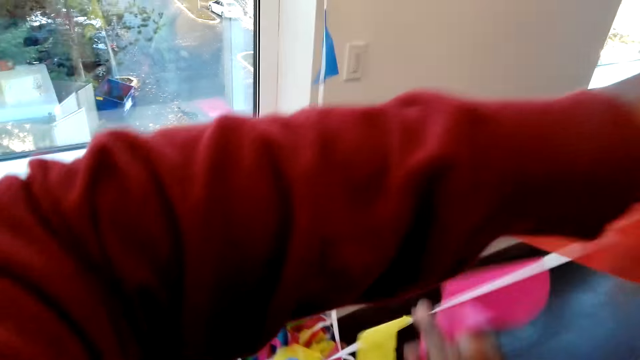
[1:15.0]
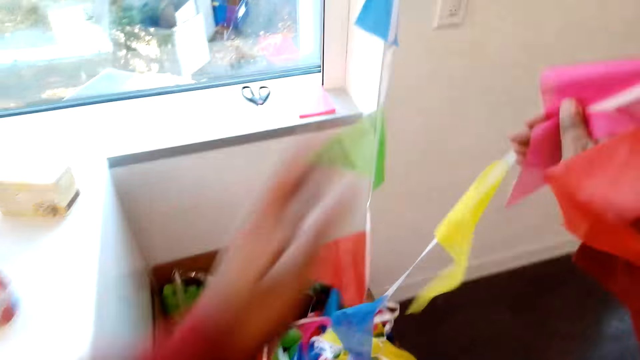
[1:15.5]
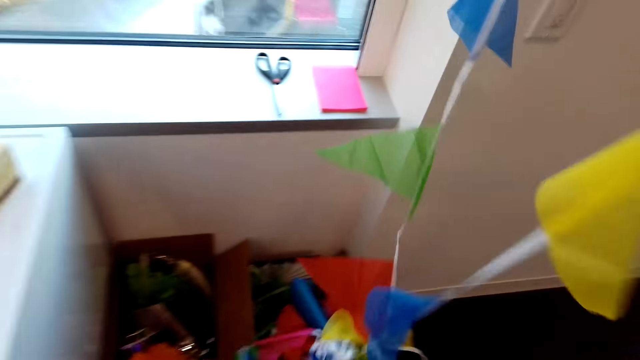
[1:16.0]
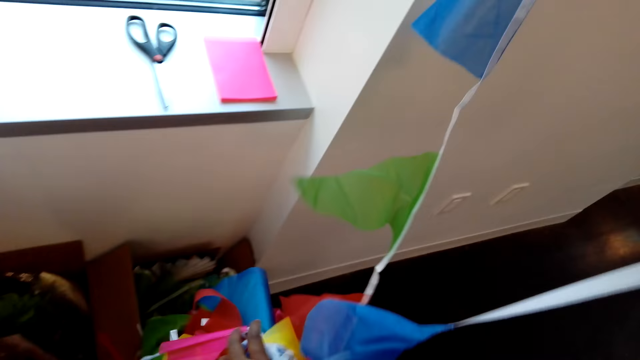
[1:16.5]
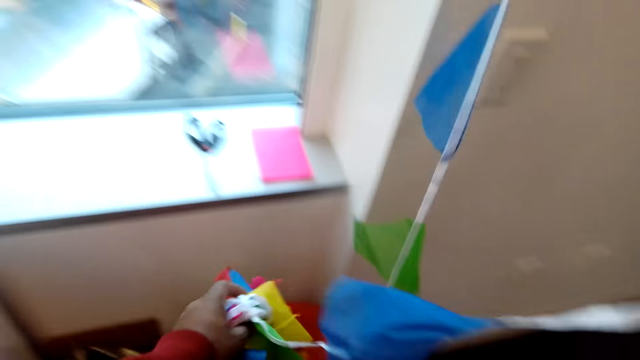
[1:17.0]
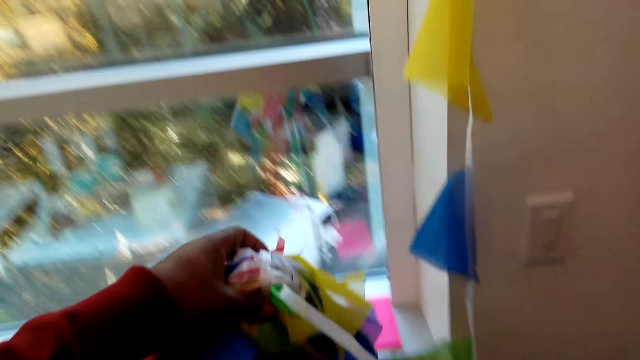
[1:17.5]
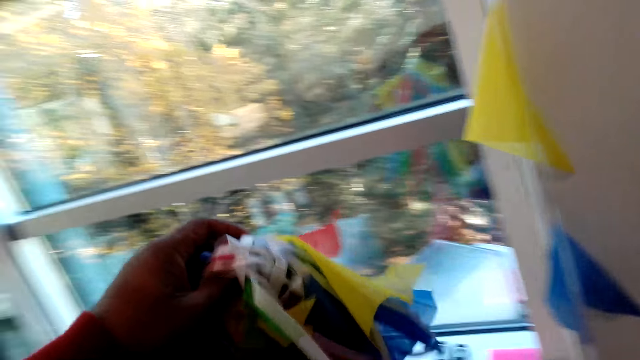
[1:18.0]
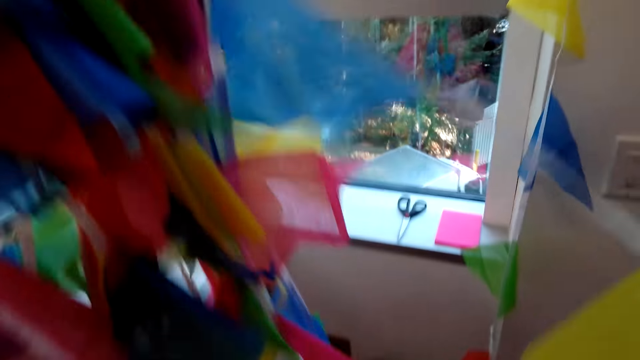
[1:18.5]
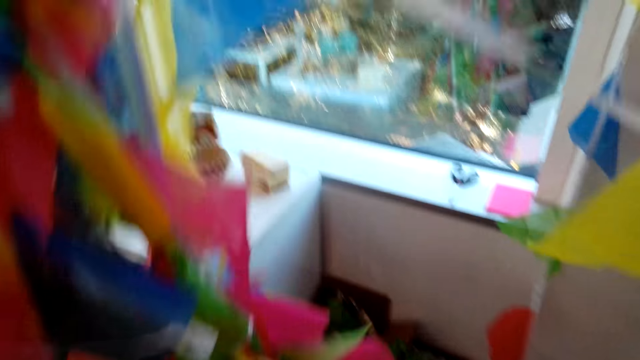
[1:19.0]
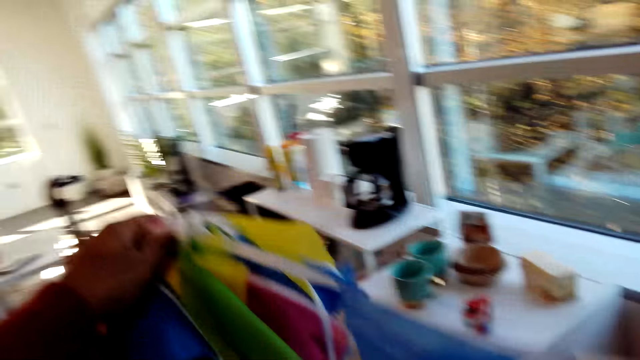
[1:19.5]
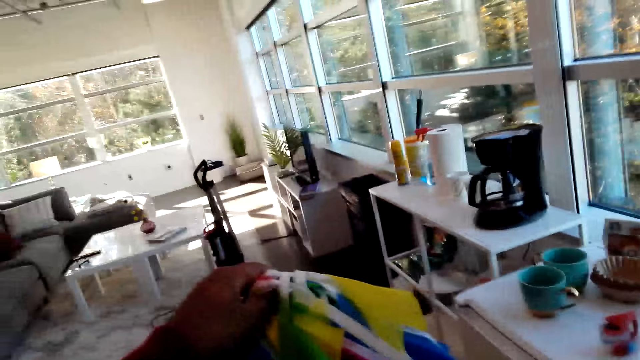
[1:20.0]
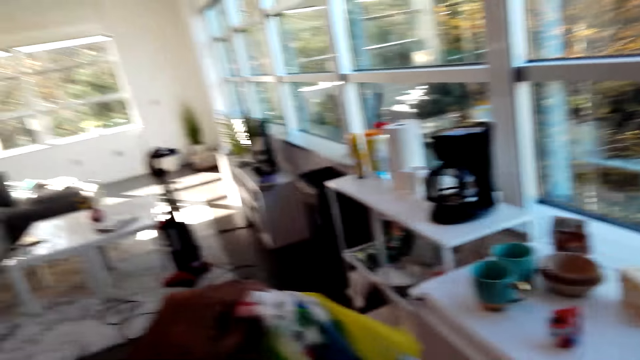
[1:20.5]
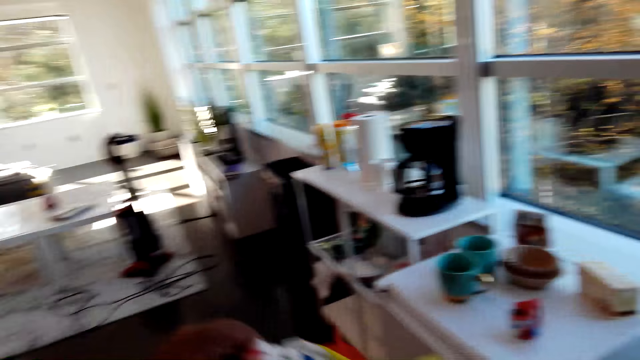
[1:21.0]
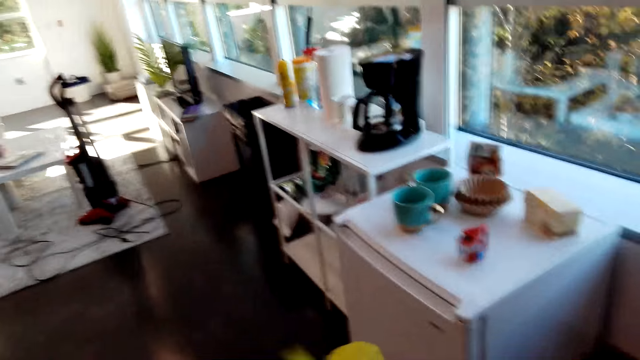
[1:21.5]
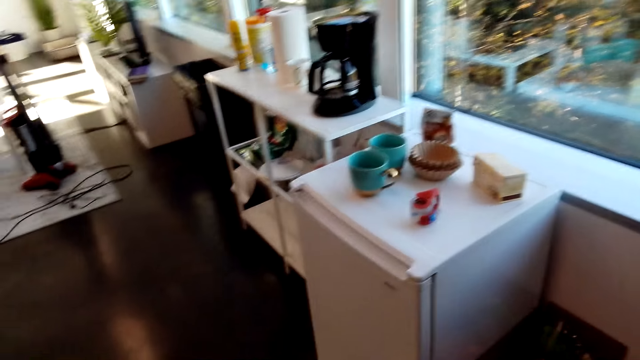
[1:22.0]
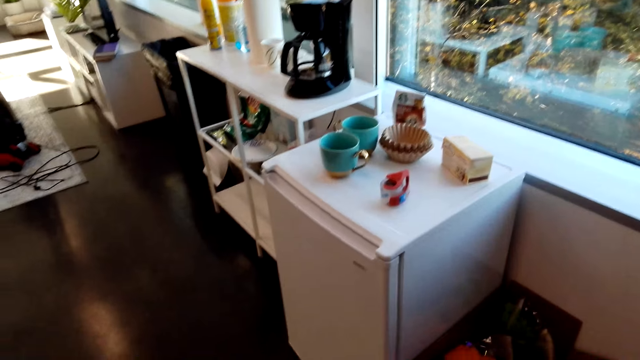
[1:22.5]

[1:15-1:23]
The camera wearer lifts the decorative cloth.

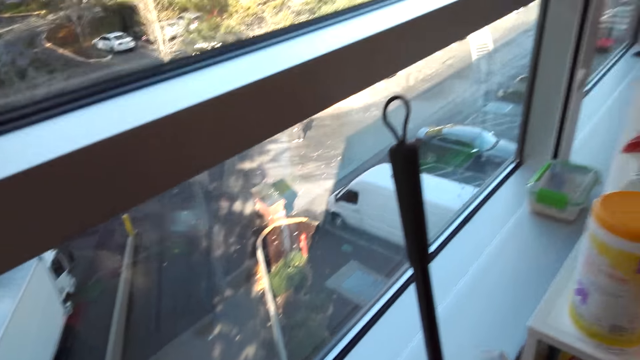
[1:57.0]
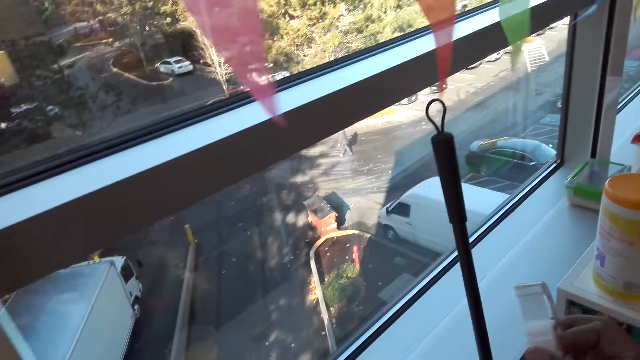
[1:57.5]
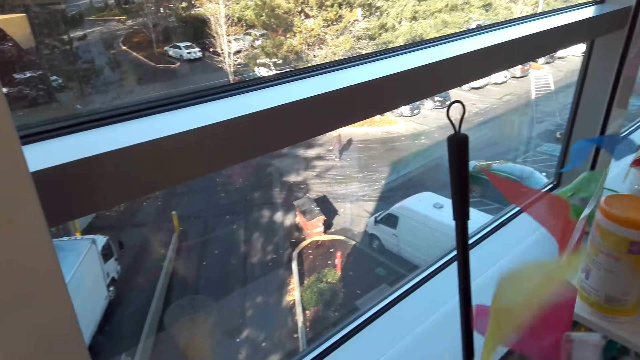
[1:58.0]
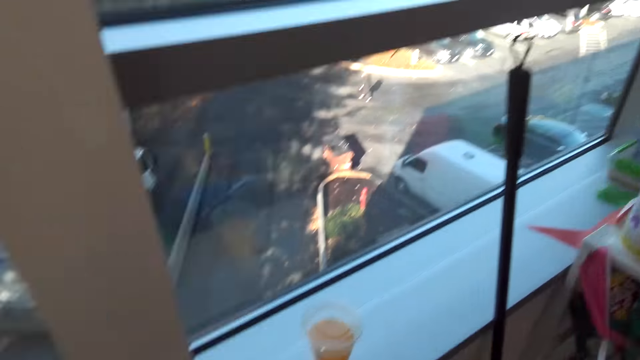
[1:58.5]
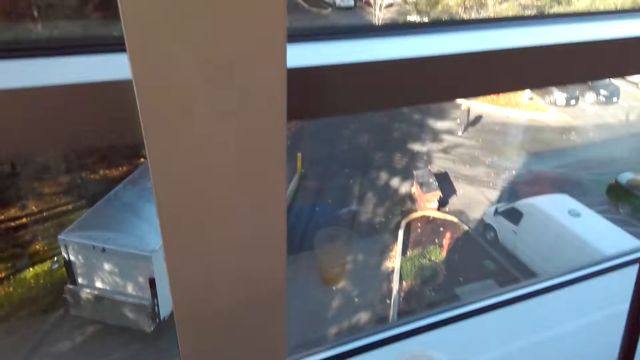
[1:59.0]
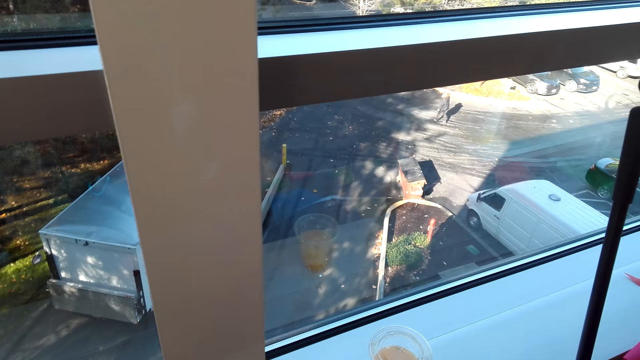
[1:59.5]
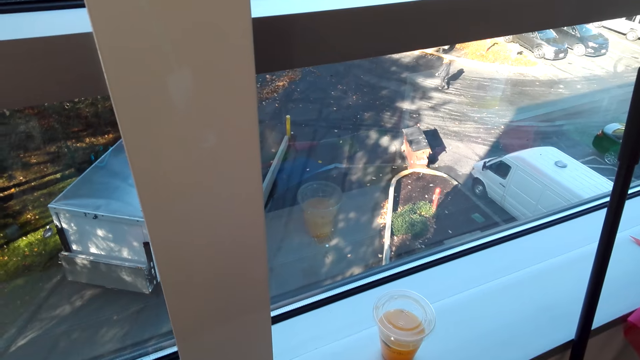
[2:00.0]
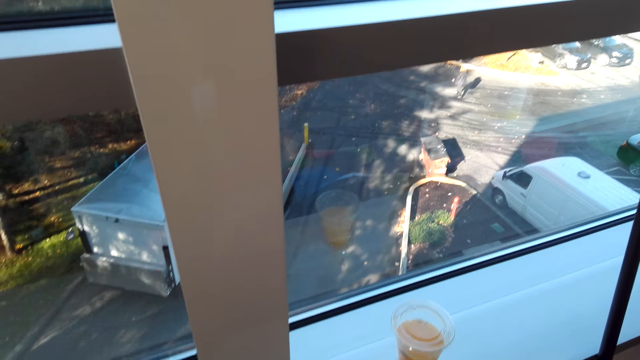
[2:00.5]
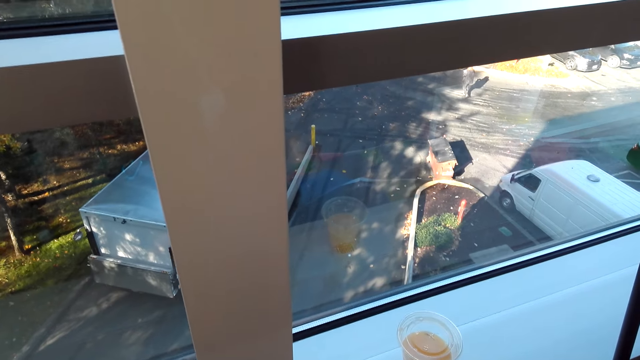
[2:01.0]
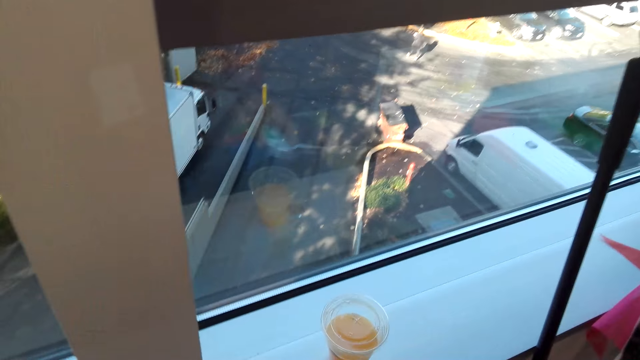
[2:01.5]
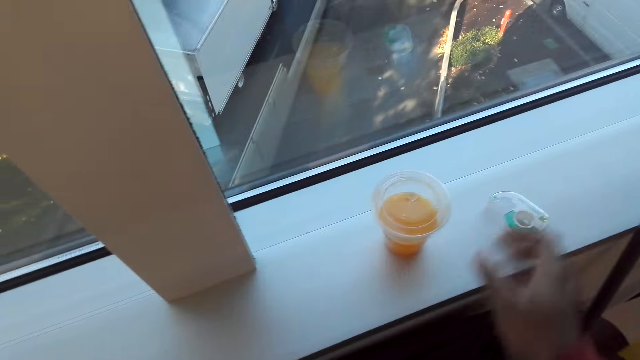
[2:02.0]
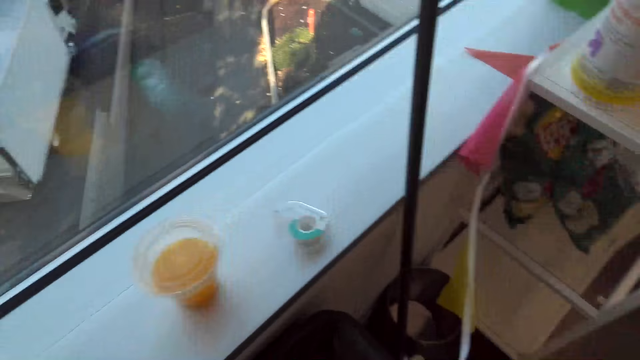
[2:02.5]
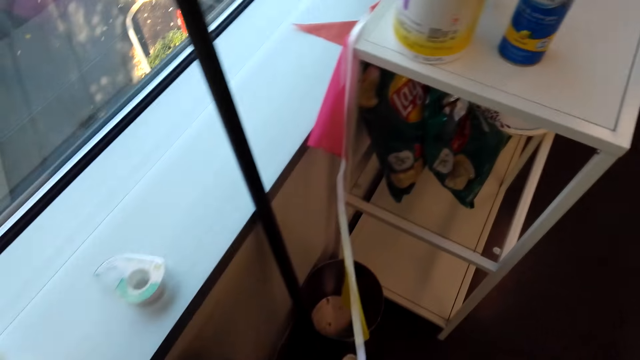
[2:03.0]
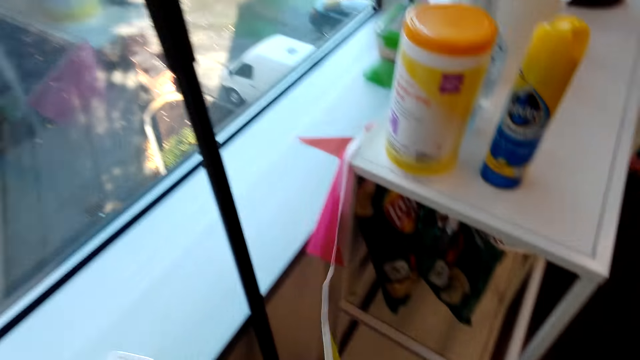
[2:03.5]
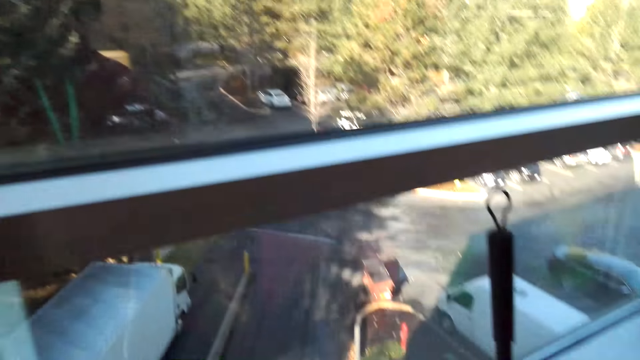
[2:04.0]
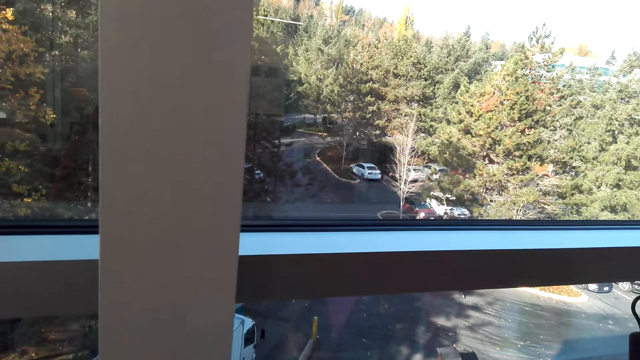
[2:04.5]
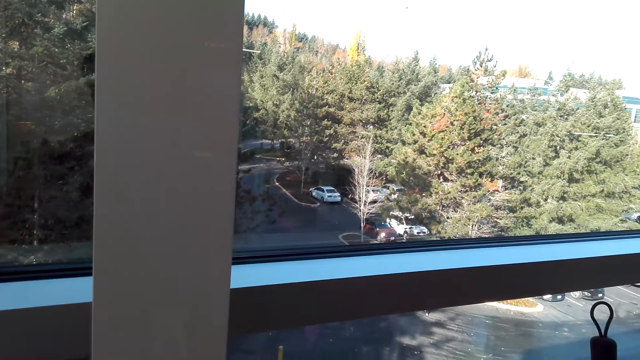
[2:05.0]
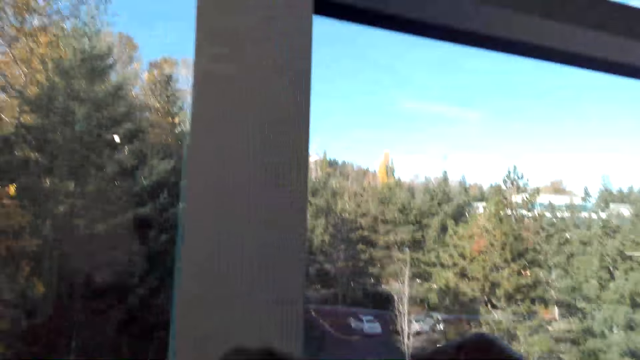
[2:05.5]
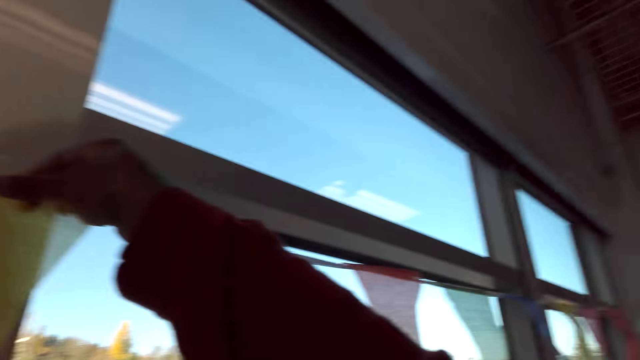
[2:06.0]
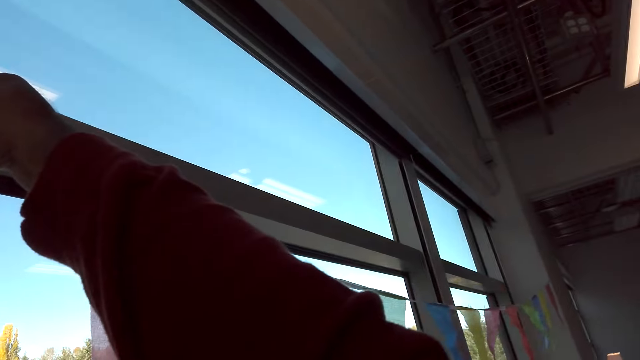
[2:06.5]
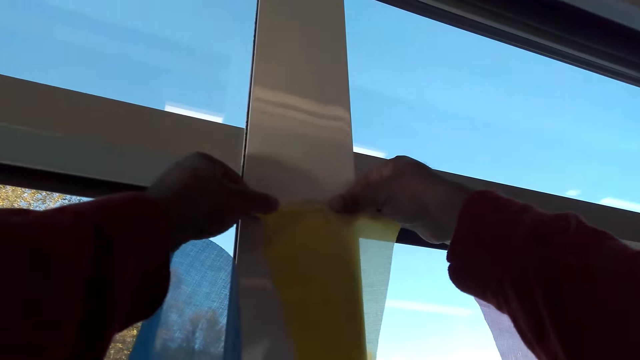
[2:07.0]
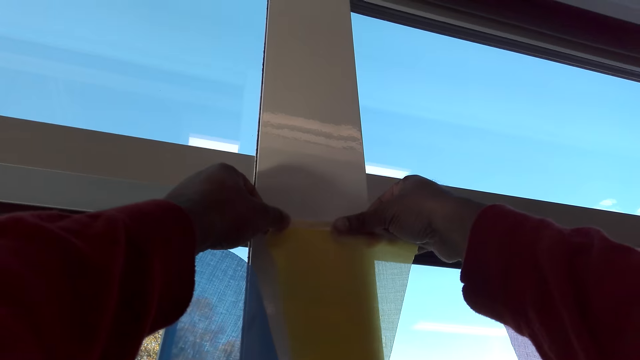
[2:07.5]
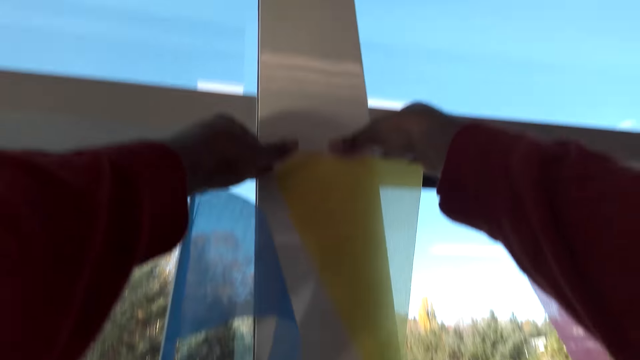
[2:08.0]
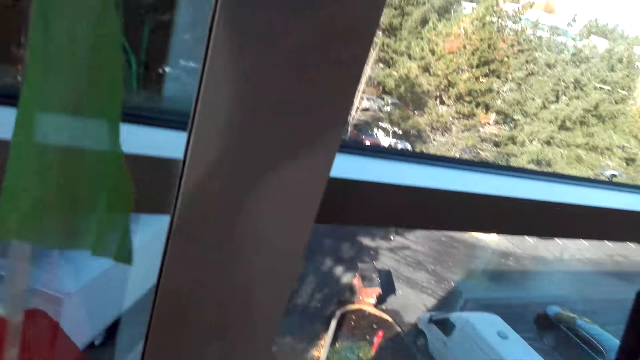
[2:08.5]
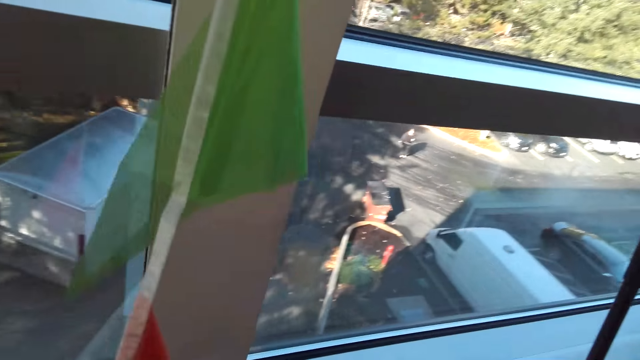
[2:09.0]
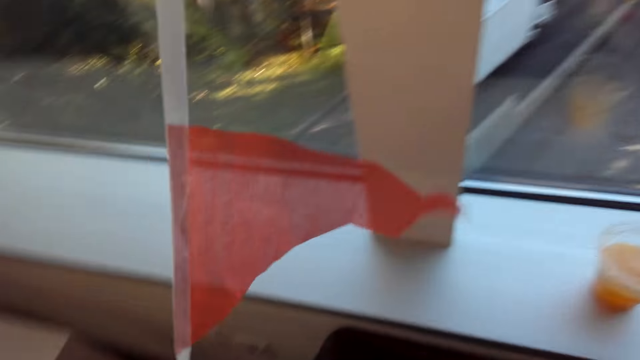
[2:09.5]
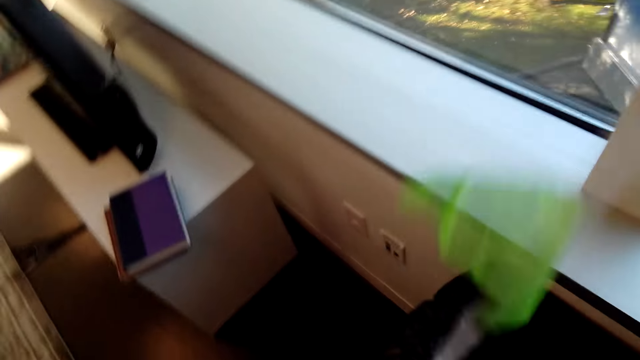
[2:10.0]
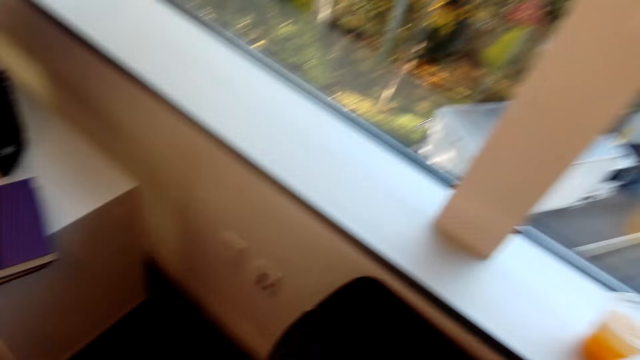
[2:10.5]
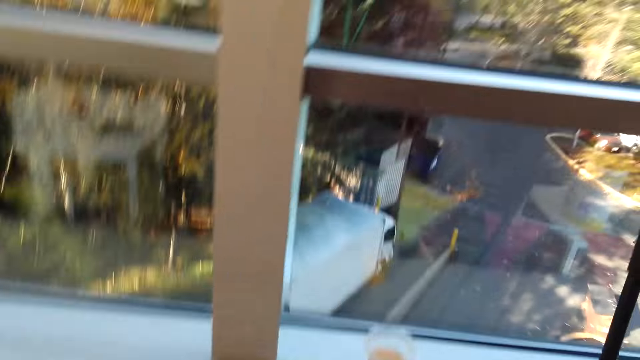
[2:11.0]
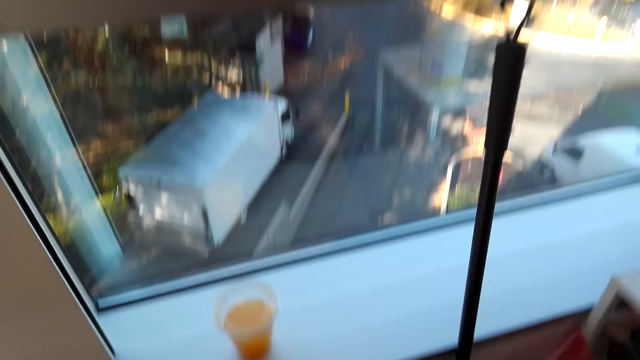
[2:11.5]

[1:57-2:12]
The camera wearer picks up the cello tape. They put the cellotape down. They place the decorative cloth on the wall.
